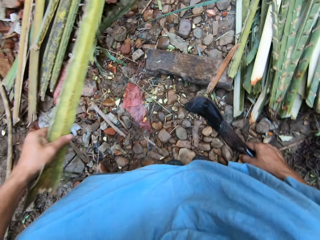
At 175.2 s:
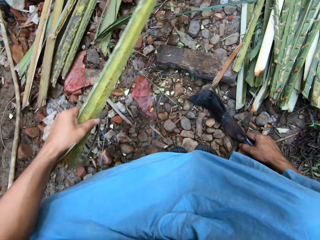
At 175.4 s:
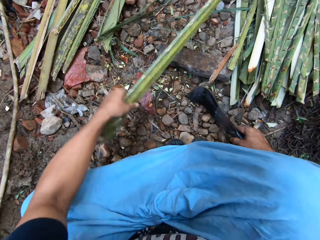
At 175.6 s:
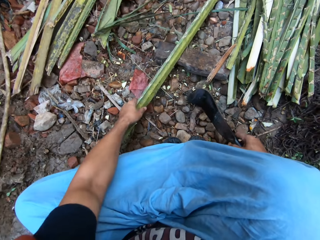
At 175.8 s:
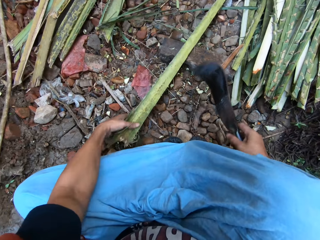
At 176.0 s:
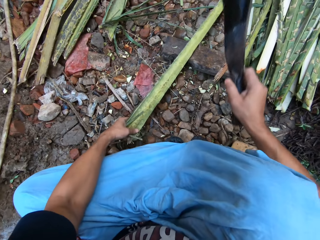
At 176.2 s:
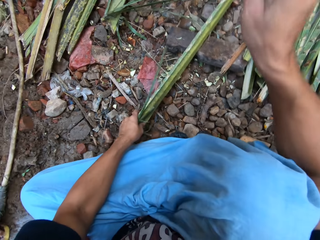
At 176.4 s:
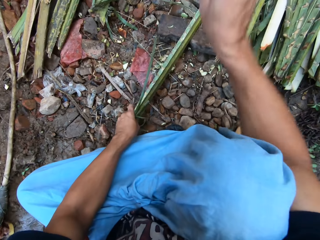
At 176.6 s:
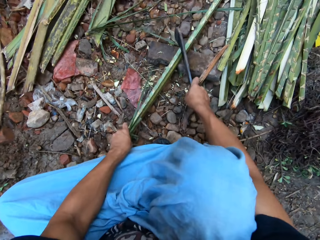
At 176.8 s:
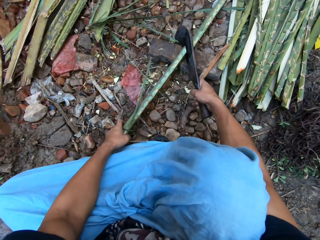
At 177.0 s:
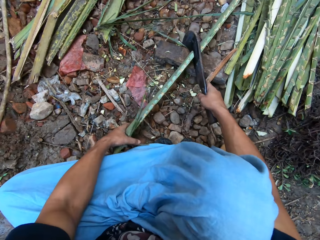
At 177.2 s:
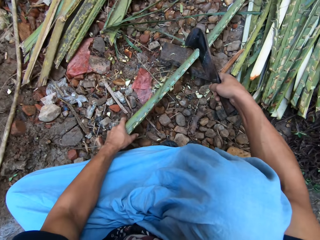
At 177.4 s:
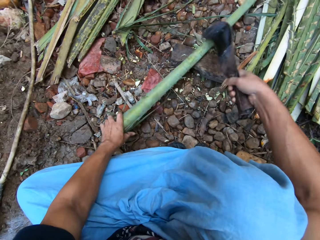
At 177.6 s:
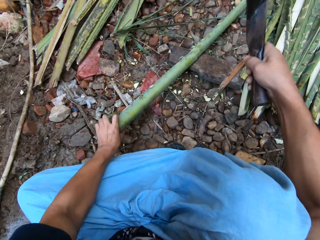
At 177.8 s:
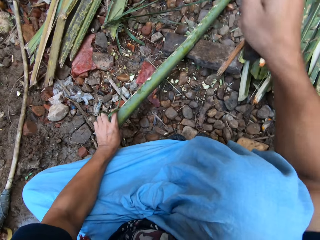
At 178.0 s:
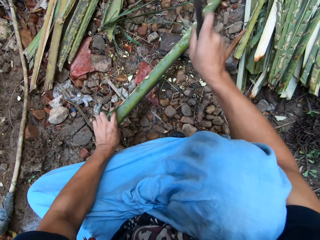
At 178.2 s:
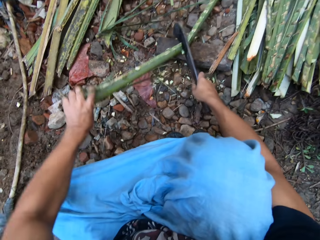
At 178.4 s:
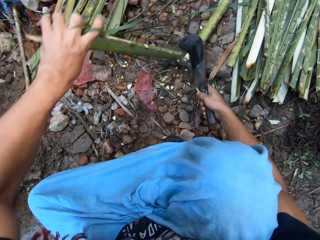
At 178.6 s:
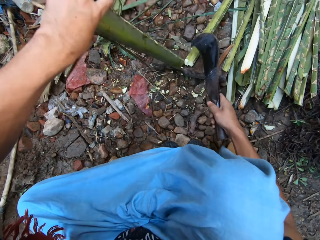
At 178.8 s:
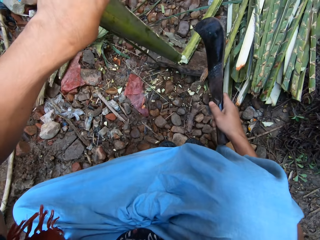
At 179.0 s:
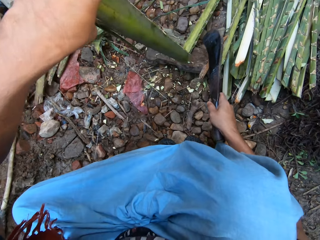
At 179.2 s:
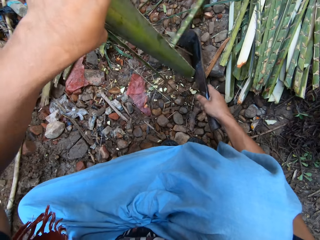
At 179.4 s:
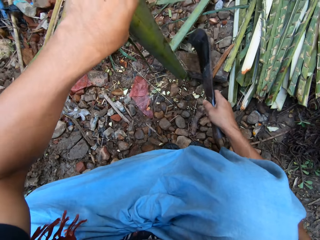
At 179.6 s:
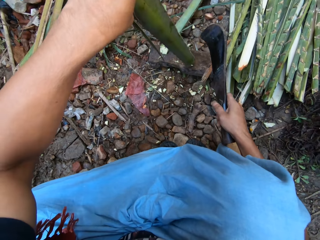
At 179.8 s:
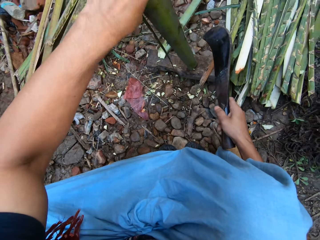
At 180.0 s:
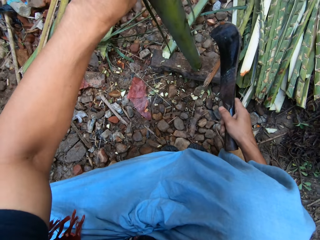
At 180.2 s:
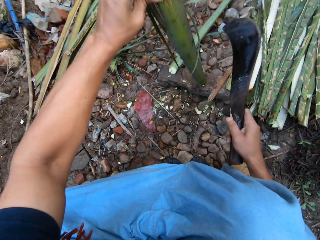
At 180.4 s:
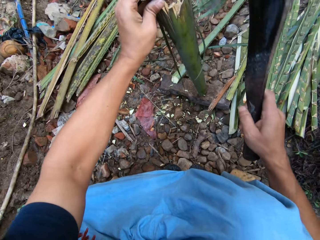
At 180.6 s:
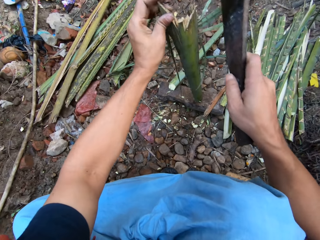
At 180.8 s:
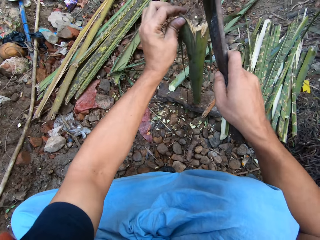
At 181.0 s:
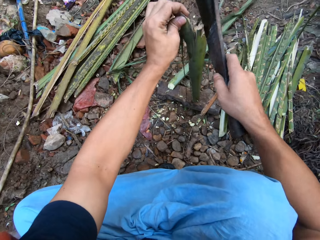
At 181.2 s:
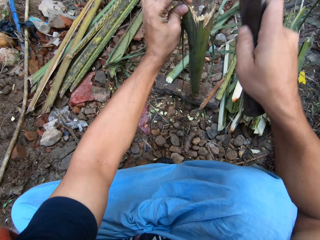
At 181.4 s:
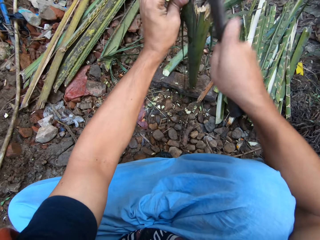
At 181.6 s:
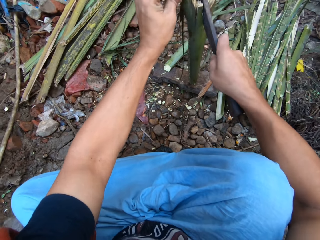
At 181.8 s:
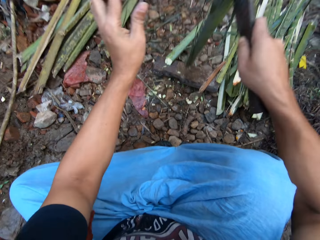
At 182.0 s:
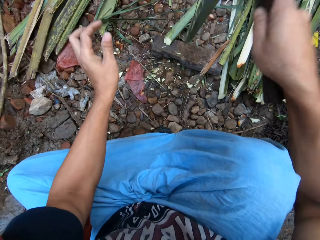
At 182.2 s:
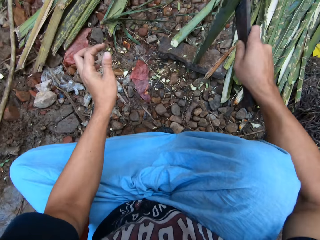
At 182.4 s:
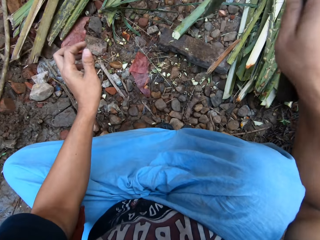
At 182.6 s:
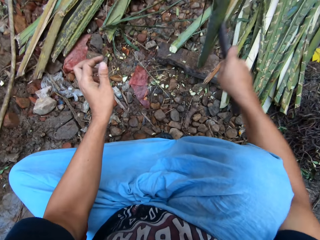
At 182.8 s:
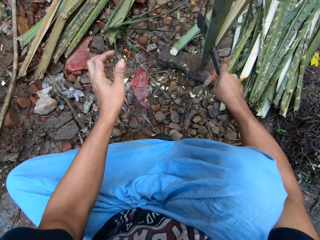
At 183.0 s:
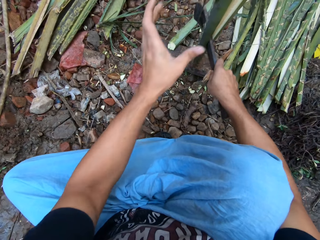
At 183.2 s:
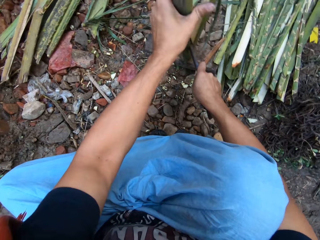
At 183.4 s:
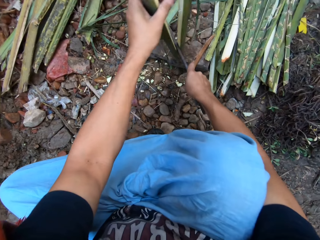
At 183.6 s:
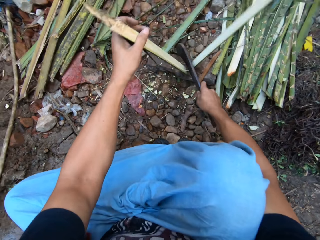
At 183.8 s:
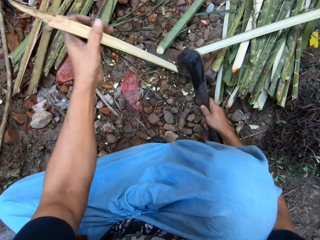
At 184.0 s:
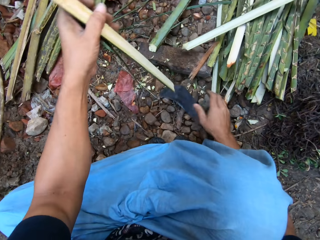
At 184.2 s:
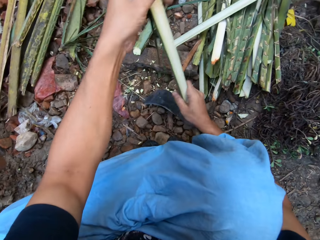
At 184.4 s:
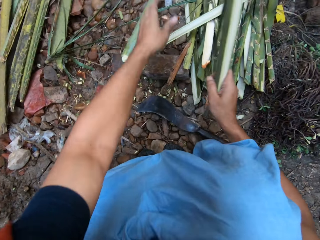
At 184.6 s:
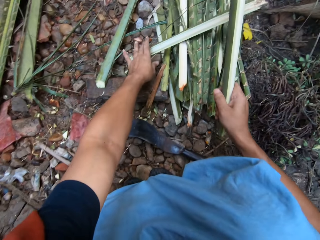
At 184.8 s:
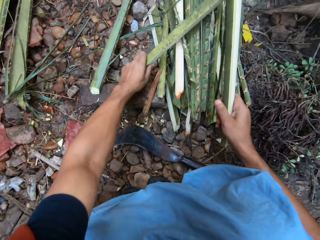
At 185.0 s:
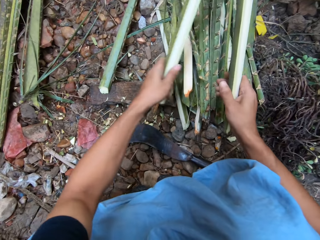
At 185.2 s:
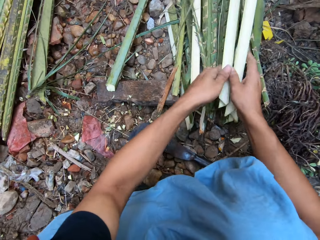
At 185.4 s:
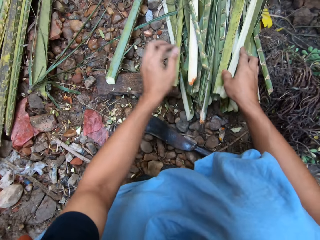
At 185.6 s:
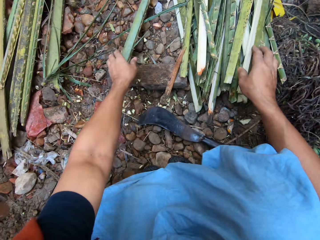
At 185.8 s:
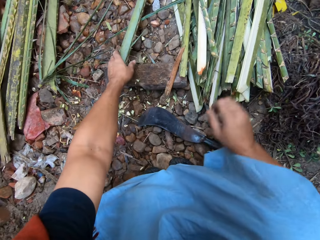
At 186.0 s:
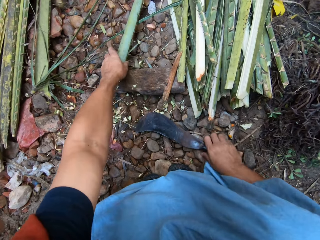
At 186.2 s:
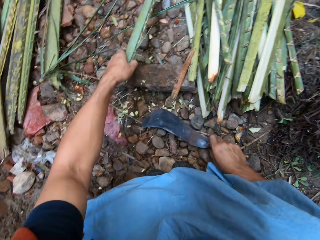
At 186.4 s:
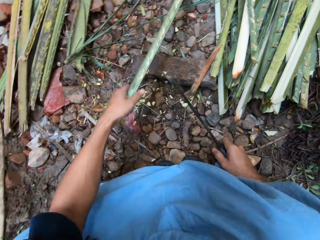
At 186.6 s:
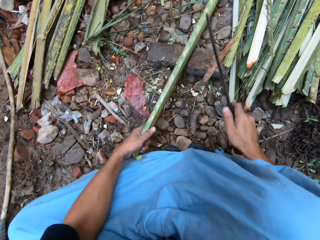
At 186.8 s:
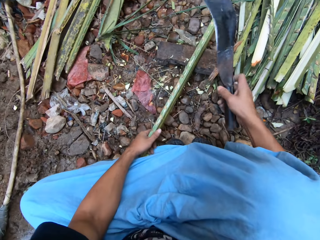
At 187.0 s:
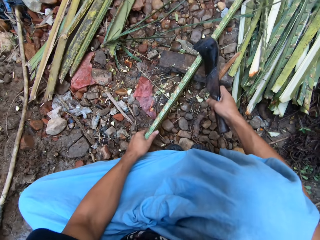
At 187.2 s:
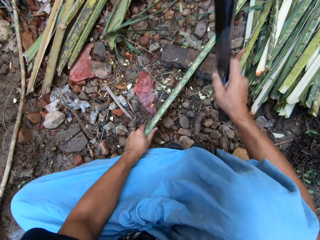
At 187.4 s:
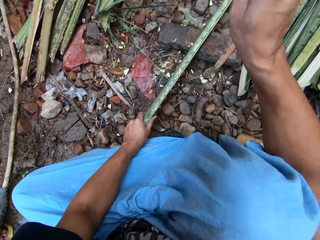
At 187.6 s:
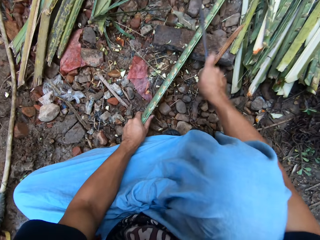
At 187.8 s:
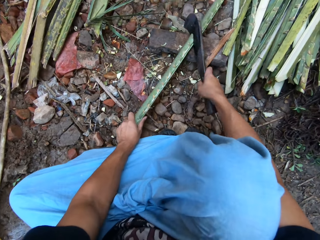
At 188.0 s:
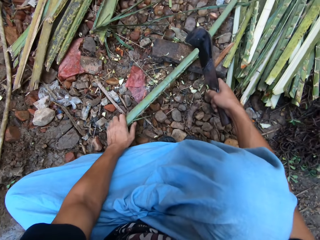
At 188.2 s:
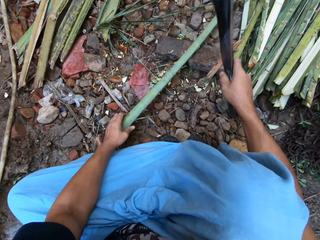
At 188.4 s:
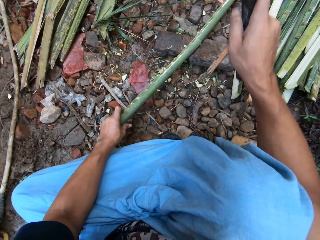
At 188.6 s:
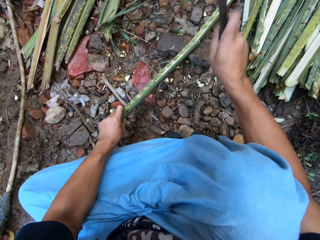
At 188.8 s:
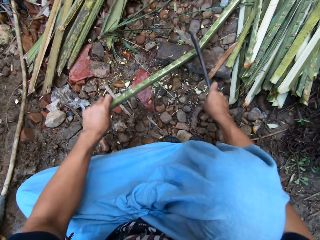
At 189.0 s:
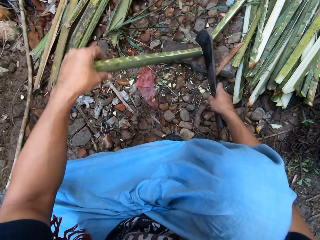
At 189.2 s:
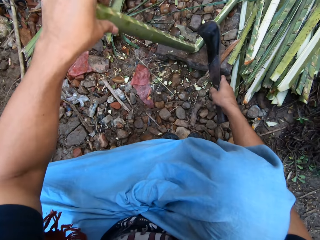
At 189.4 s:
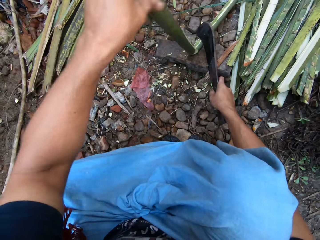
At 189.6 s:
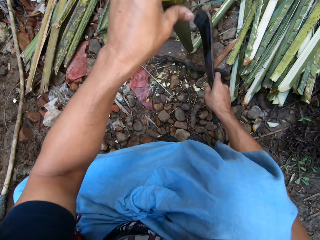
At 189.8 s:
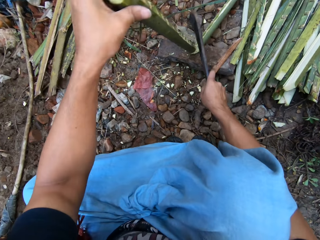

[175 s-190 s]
The camera wearer picks up the knife from the ground. He cuts the tree branch or coconut leaves in half with the knife in his hand. He cuts one half of the tree branch in half with the knife in his hand. He drops the knife on the ground, puts the tree branches together, picks up a coconut leaf and drops the coconut leaf. He picks up the knife from the ground and picks up another tree branch from the ground. He pulls the coconut leaf. He cuts the tree branch in half with the knife in his hand.

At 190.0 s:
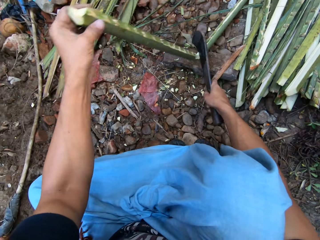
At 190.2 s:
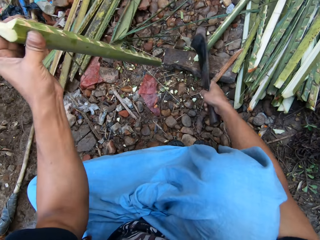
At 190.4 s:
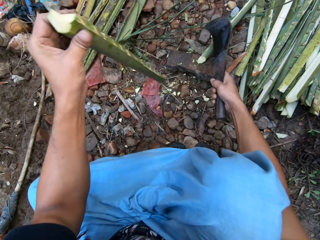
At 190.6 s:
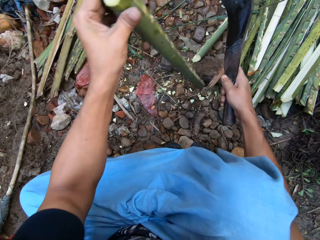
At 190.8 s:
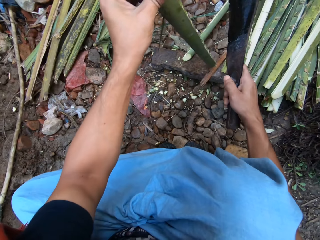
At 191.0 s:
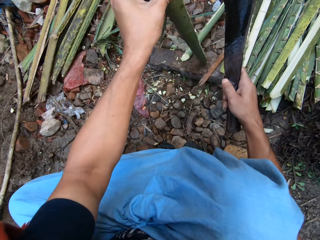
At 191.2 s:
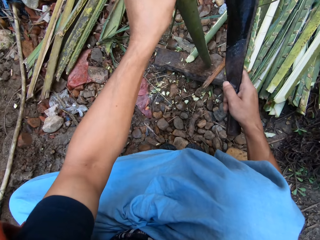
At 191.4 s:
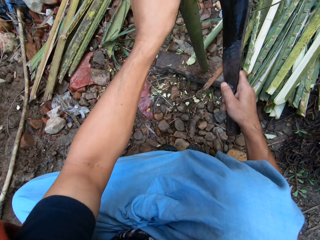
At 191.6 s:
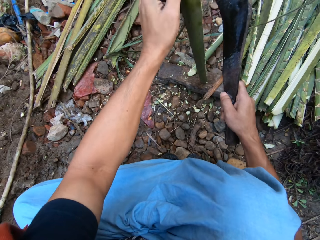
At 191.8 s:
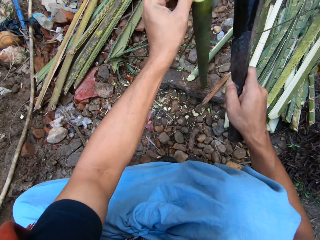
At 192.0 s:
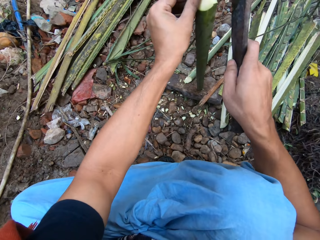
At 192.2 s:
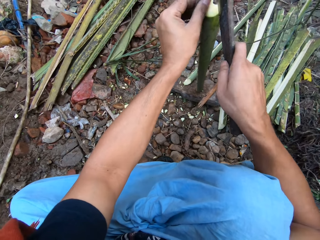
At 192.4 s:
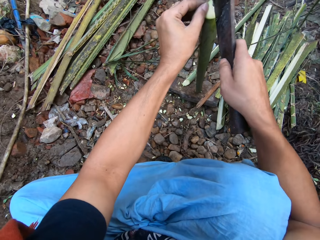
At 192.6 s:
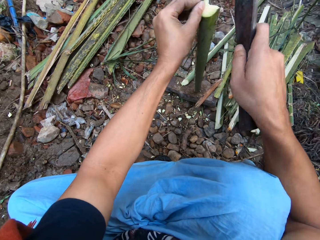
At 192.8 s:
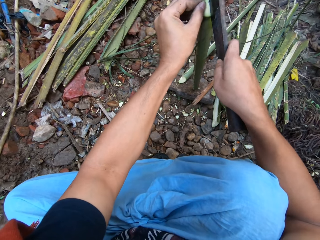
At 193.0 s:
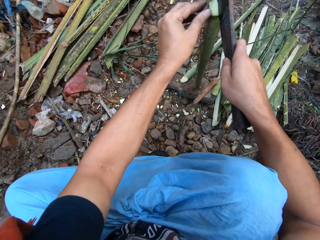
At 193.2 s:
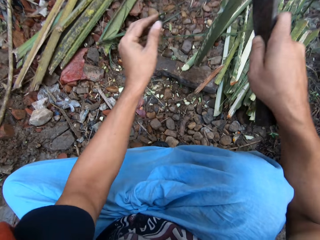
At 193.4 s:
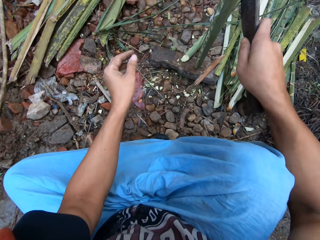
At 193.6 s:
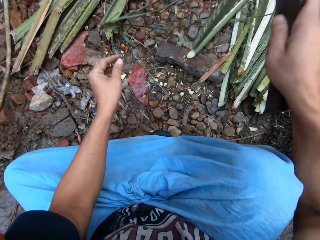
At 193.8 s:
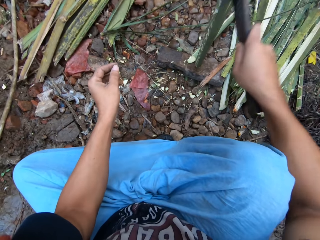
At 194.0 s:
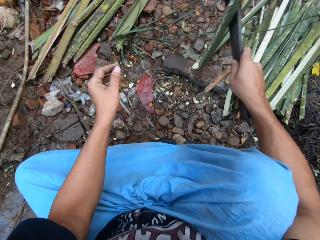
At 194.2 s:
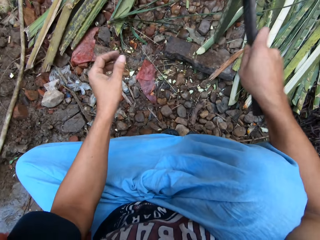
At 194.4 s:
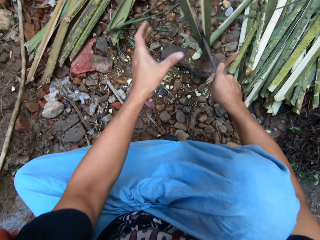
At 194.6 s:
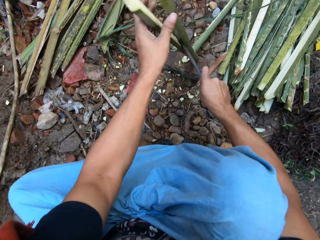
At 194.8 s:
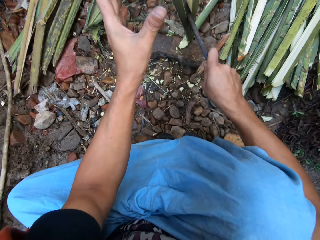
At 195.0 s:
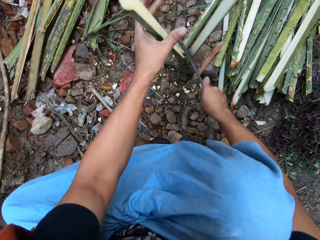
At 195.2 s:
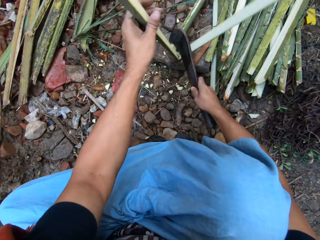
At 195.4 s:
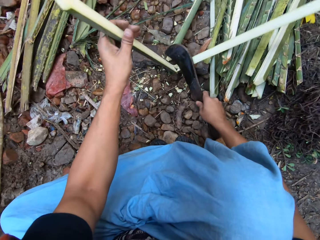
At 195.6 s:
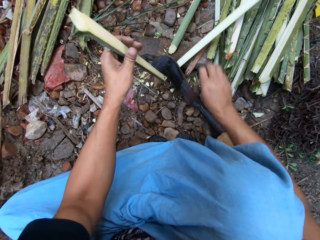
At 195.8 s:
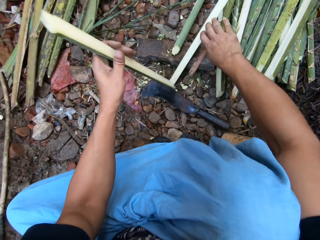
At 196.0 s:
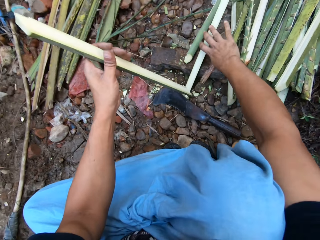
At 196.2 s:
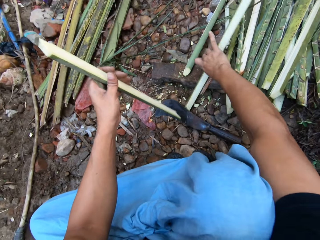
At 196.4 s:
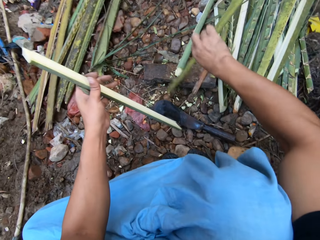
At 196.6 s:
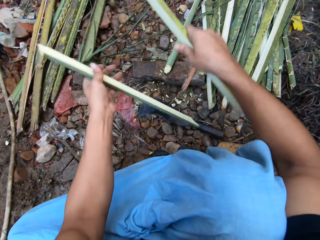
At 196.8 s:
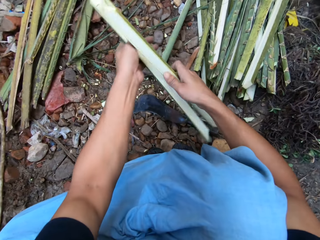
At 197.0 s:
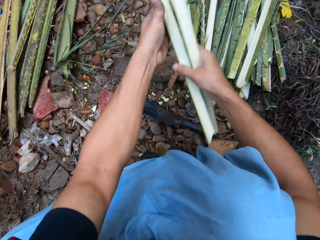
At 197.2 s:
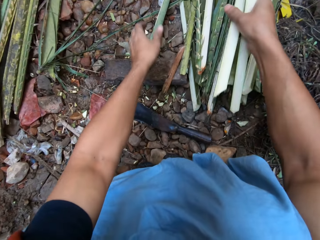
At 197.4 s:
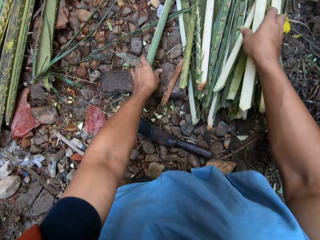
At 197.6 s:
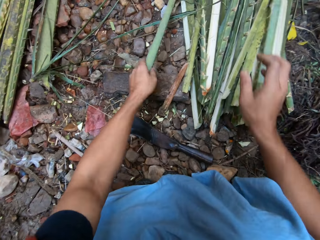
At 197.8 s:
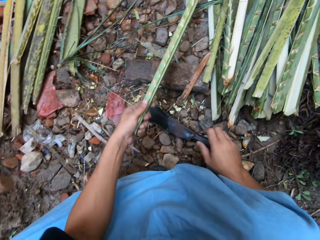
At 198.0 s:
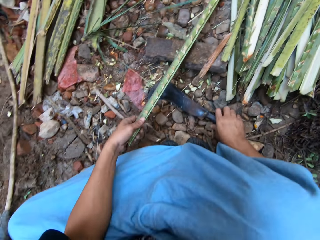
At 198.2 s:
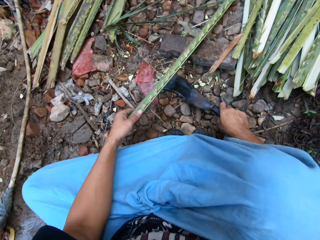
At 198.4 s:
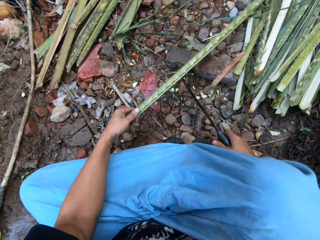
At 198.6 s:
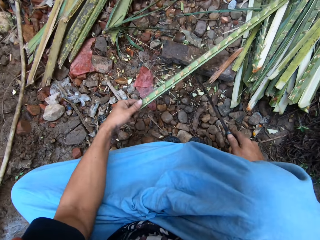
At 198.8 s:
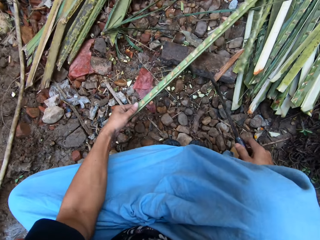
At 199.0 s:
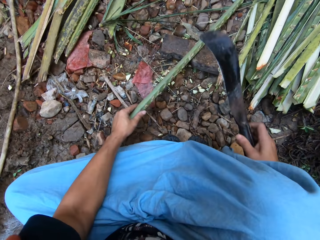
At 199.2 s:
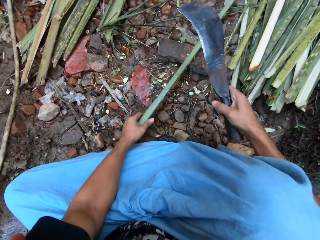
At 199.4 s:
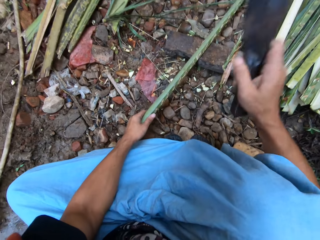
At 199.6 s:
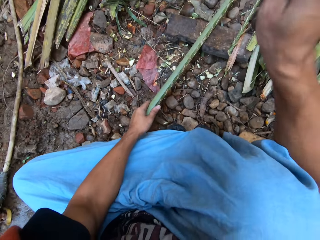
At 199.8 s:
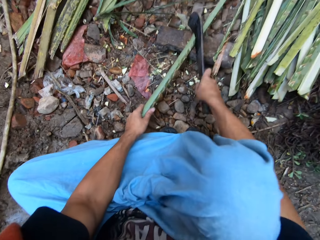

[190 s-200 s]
The camera wearer cuts one half of the tree branch or coconut leaf in half with the knife in his hand. He looks at the coconut leaf. He drops the knife on the ground, puts the tree branches together and picks up another tree branch from the ground. He lifts the coconut leaf and picks up a coconut leaf. He picks up the knife from the ground. He cuts the tree branch in half with the knife in his hand.
